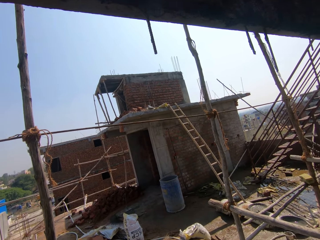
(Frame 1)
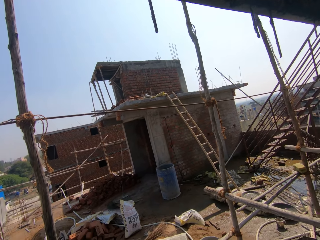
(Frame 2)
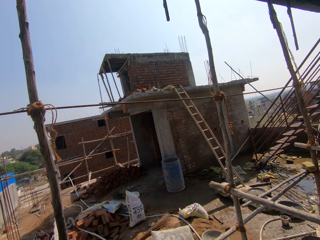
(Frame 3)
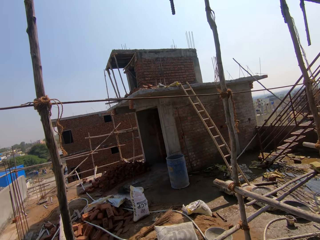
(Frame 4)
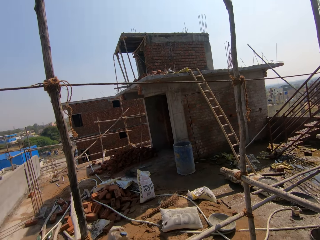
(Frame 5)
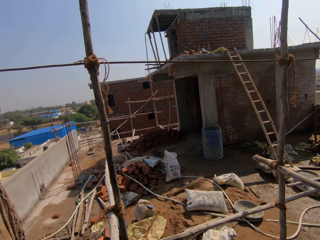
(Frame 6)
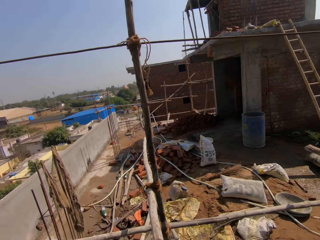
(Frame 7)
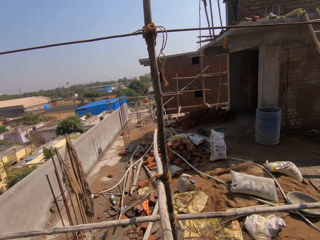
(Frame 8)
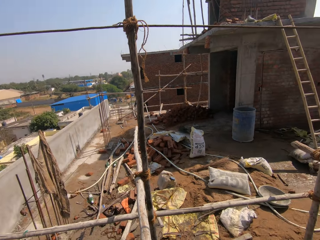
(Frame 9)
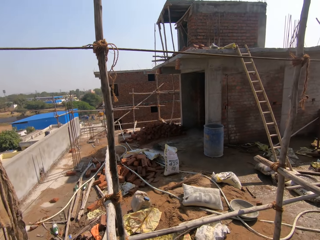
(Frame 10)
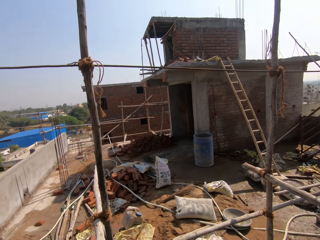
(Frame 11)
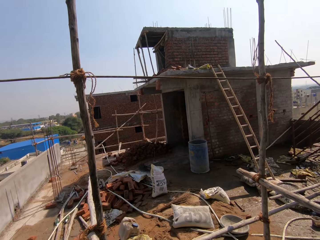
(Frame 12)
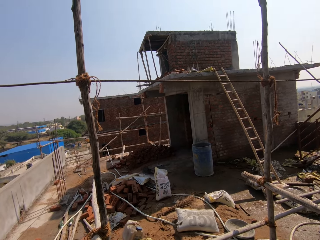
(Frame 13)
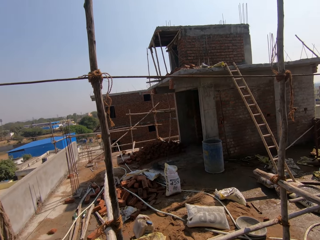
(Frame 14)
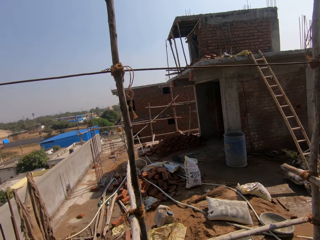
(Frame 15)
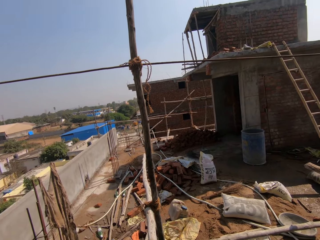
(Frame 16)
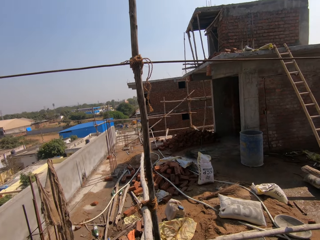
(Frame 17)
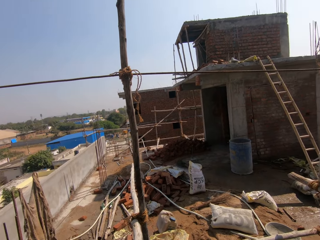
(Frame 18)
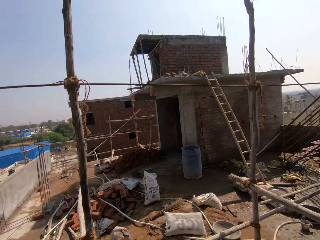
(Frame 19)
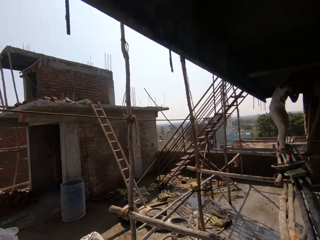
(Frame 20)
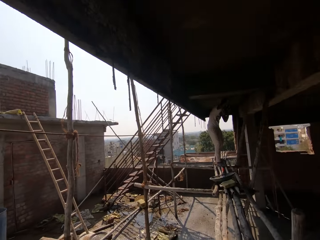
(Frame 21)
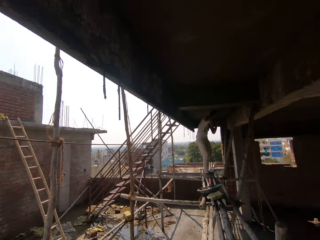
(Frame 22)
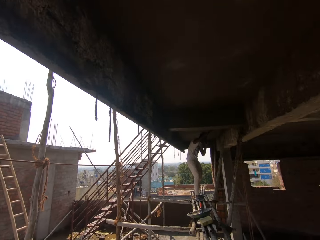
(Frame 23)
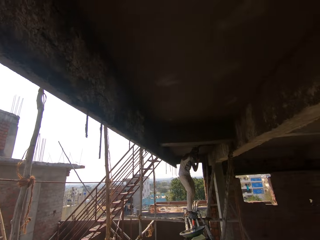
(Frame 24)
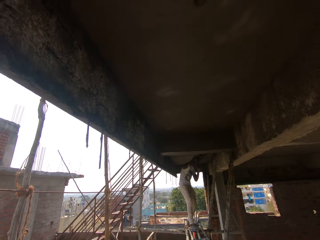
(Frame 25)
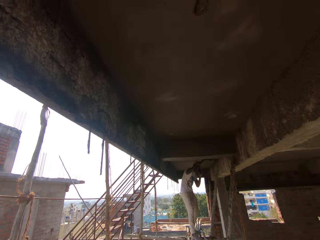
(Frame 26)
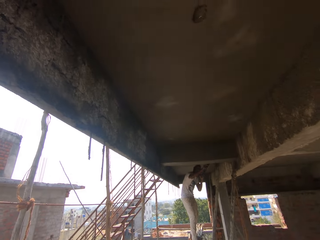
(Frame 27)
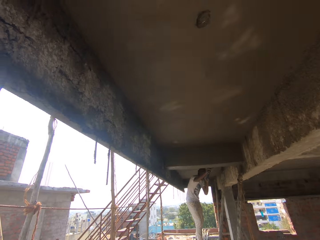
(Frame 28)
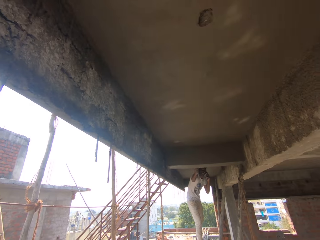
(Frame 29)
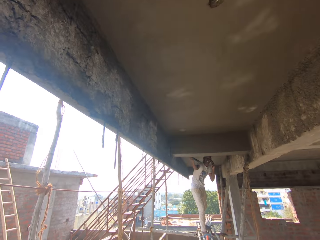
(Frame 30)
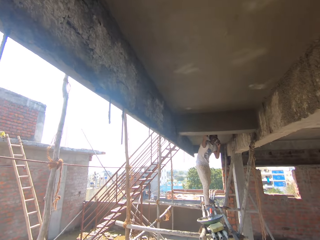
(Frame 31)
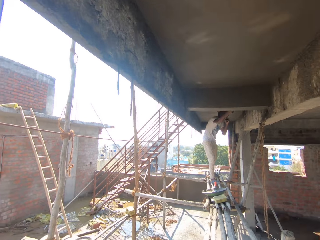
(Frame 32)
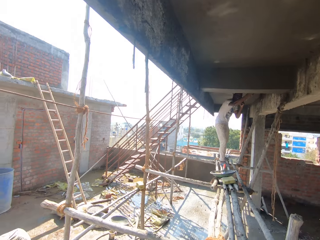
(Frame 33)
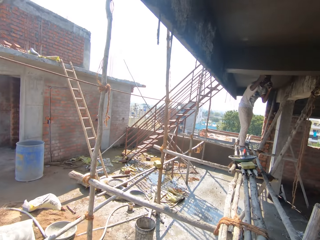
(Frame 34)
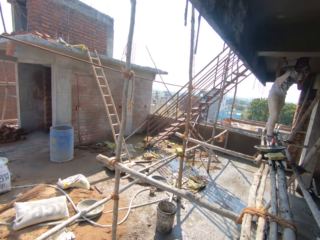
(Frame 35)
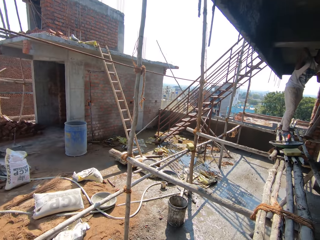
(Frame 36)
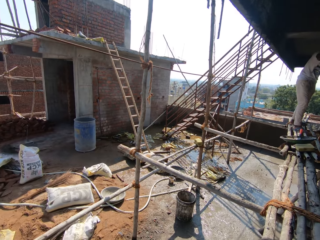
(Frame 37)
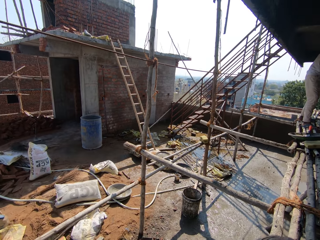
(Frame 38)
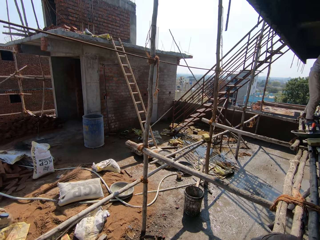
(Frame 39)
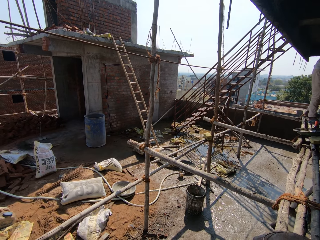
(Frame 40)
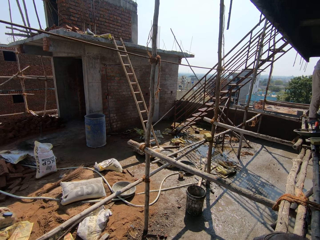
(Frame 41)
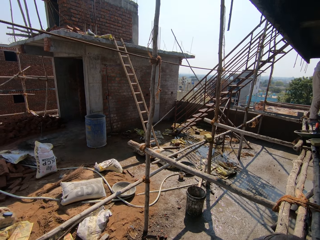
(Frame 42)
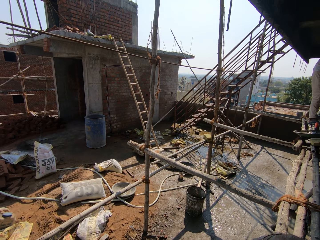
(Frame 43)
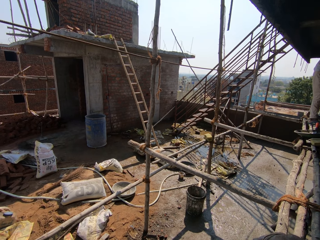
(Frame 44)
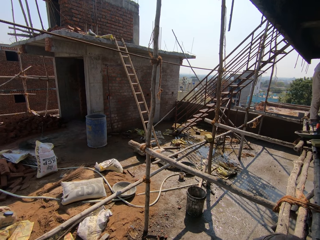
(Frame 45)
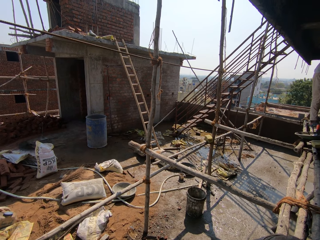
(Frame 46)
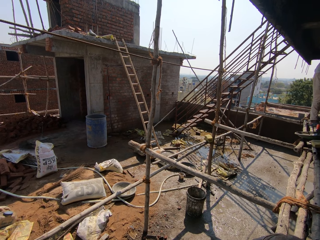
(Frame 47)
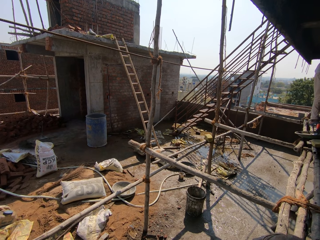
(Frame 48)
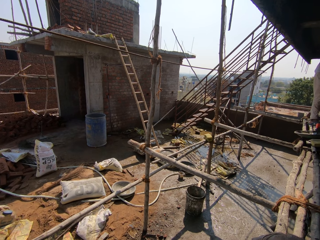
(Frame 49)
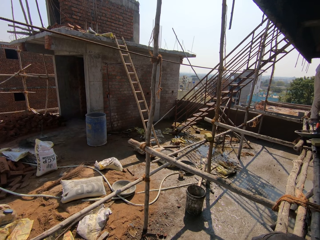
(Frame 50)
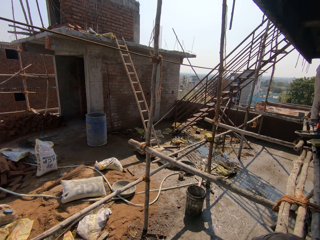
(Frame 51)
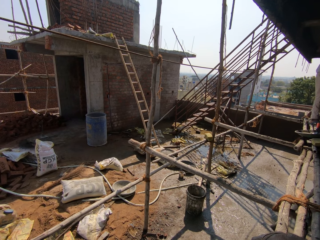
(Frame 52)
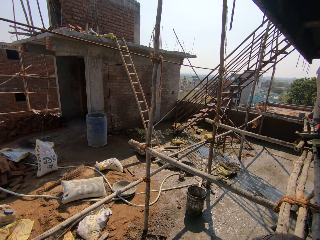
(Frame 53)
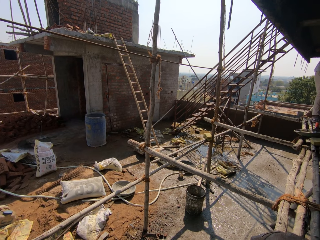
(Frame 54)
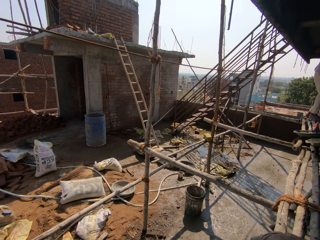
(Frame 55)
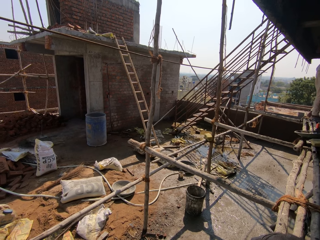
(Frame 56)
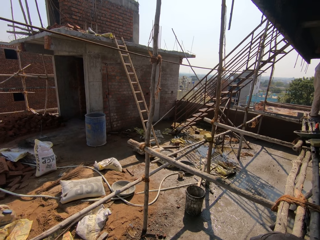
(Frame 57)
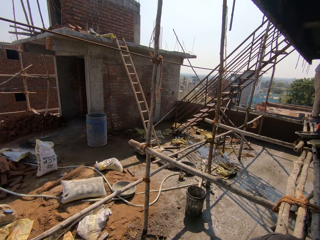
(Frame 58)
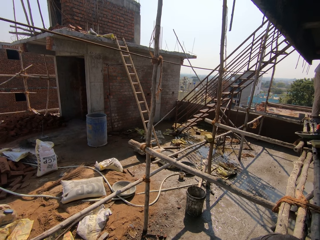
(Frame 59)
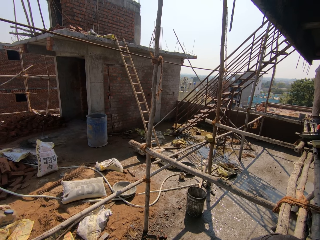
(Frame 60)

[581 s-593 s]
The man sweeps the ceiling with the broom. The camera wearer looks around the construction site.

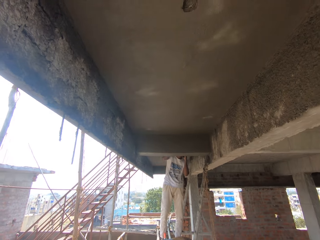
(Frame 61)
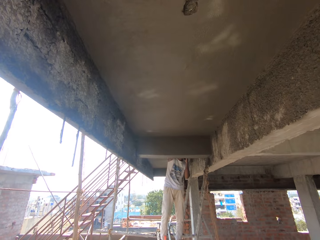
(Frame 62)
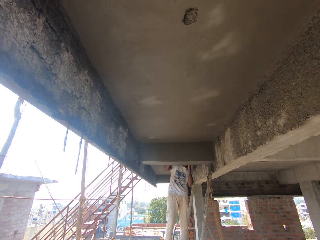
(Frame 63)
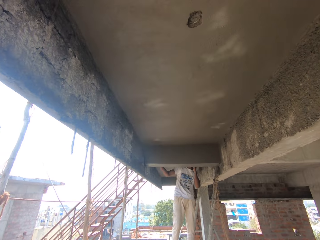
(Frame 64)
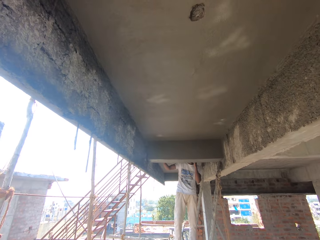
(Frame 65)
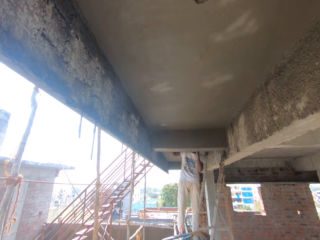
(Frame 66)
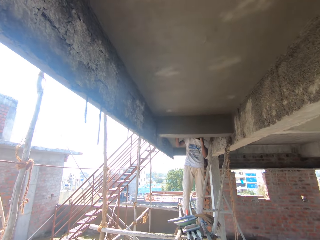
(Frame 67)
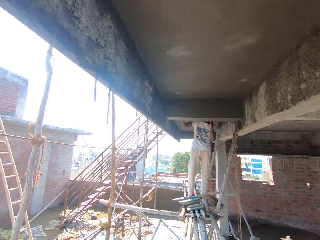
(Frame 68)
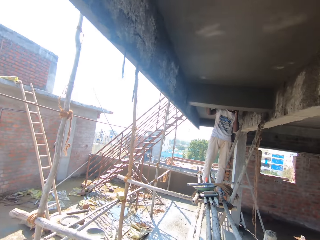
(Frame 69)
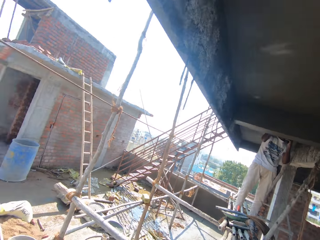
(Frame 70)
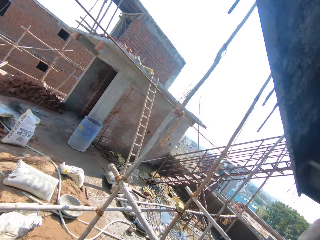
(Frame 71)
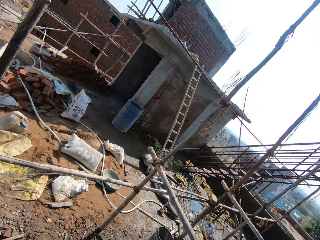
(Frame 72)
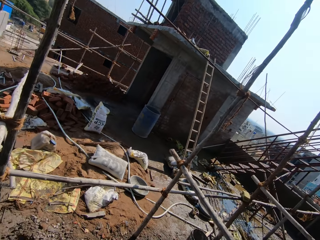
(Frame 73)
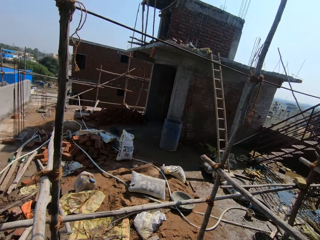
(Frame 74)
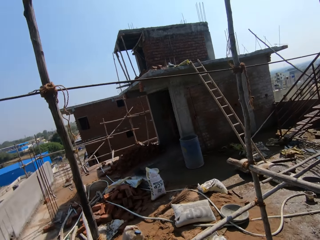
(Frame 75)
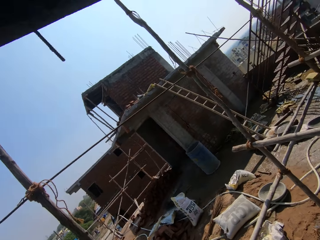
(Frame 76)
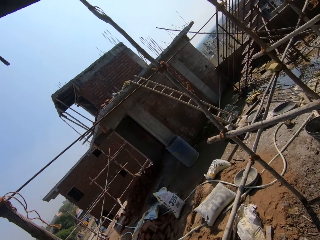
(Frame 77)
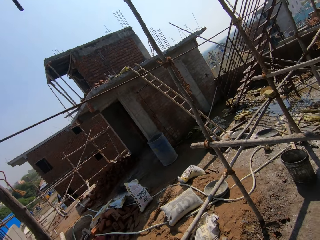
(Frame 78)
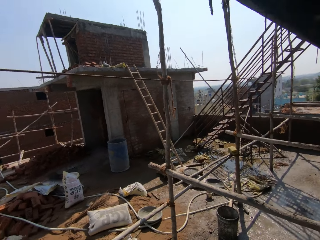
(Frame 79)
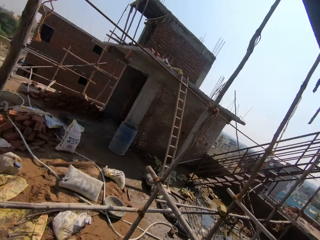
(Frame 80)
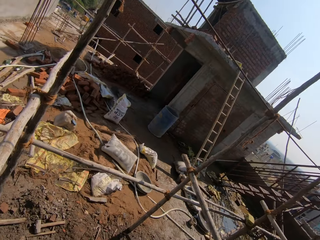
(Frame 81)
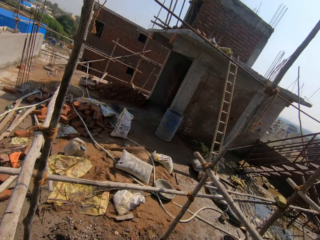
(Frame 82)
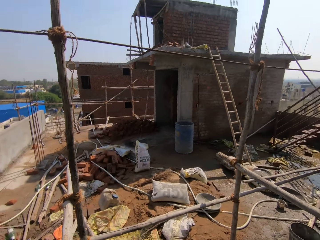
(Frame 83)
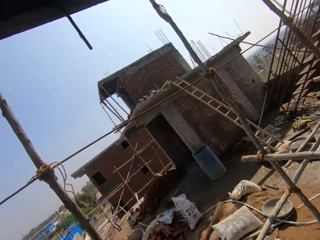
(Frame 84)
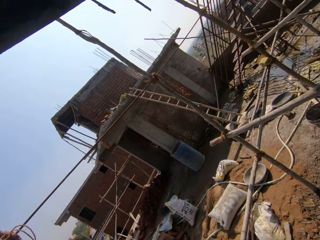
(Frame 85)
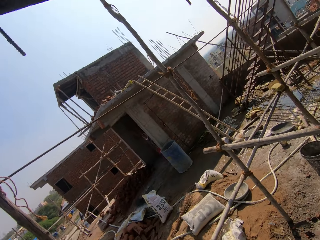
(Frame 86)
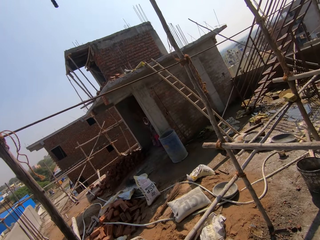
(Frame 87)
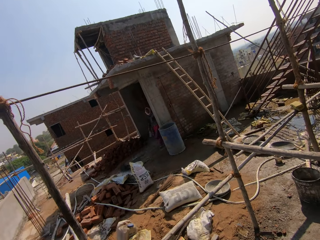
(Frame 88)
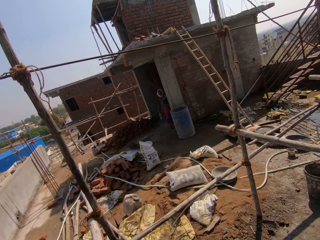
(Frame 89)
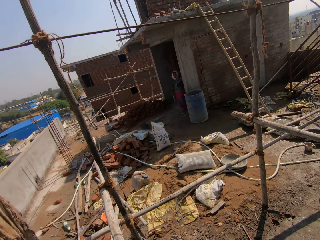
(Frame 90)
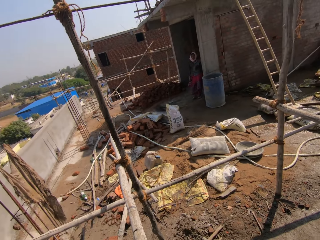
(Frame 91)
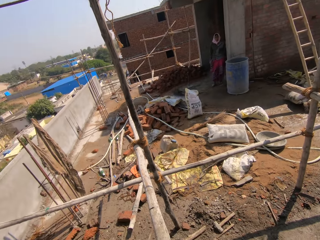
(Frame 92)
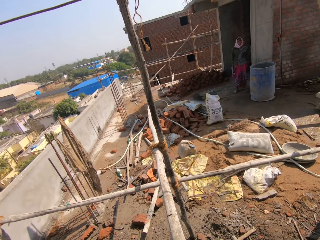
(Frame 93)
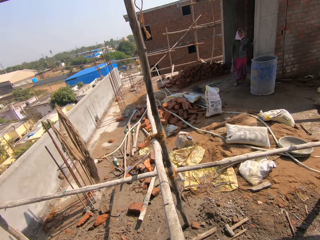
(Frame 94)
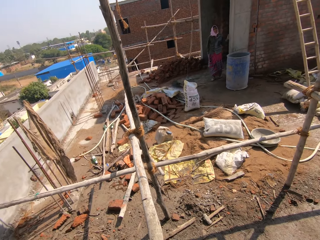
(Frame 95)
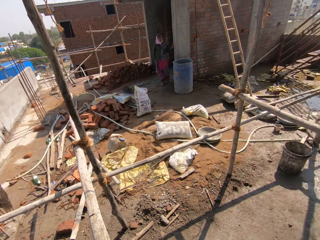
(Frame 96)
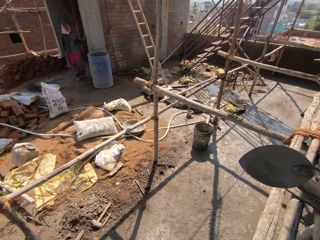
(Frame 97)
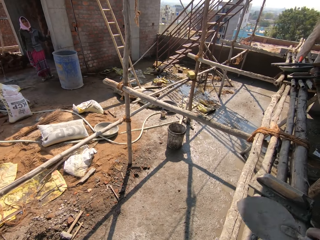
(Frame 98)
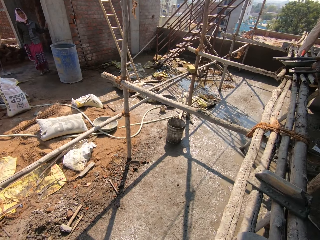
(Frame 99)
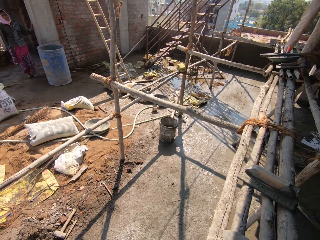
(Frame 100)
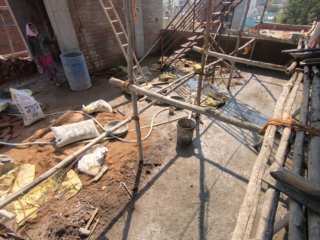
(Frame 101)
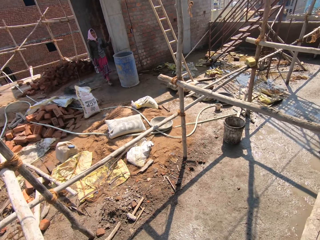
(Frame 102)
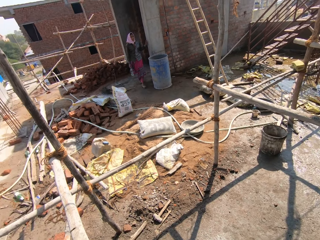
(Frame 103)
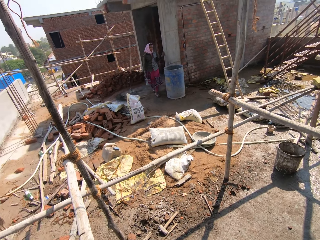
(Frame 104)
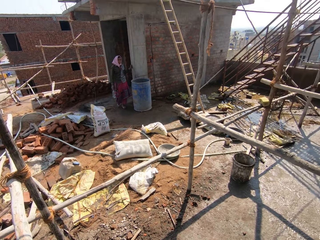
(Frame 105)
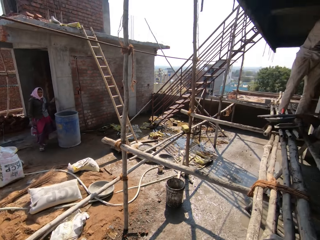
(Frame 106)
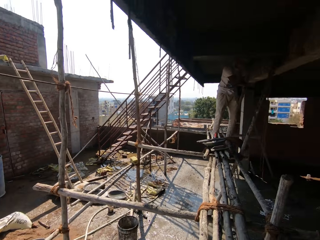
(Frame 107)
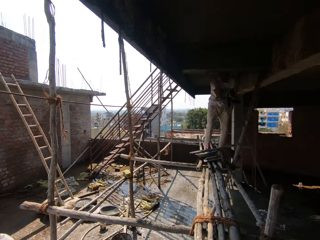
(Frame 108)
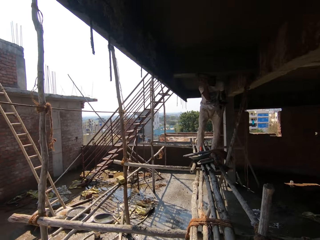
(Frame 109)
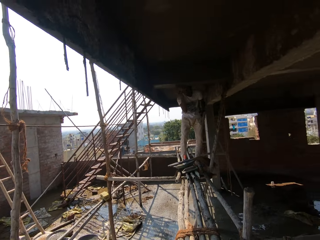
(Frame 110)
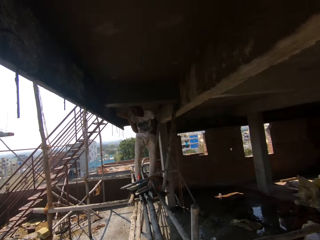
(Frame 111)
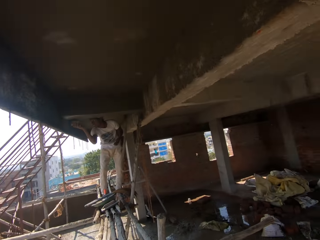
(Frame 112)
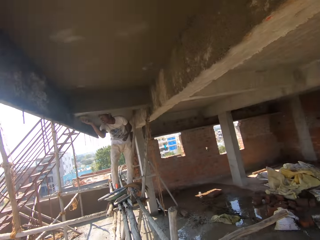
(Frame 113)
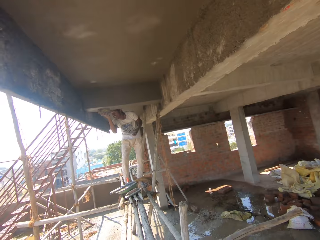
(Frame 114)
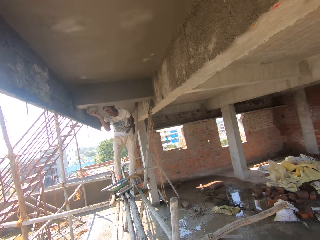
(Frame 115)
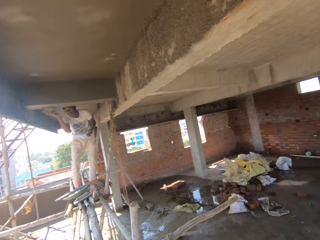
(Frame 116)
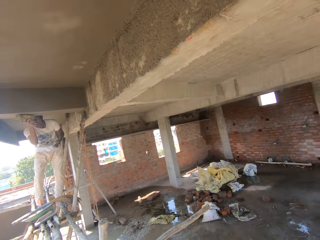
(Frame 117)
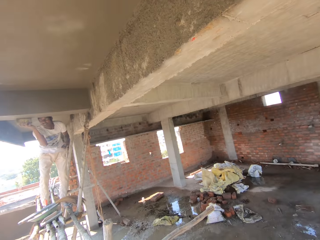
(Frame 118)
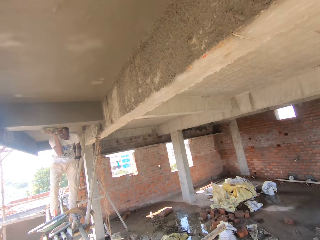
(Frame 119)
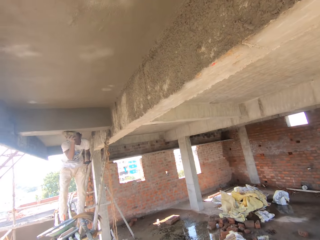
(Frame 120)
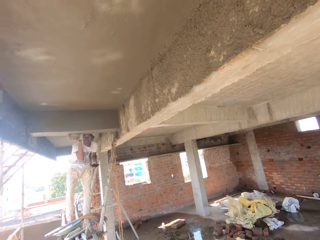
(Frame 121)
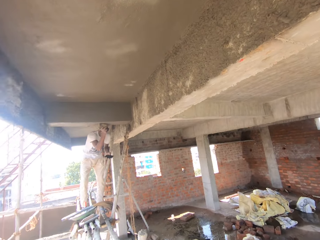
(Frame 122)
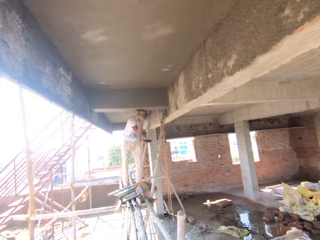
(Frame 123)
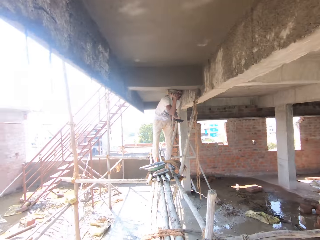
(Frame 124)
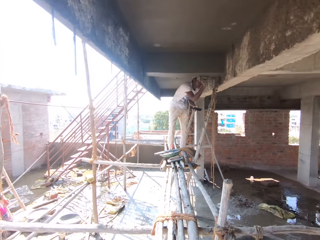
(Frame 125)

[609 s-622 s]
A man plasters the wall. The camera wearer looks around. A woman walks out of a room. The camera wearer looks around the construction site. The woman walks toward the camera wearer. The camera wearer looks around the construction site. They hit the wall with the trowel.
